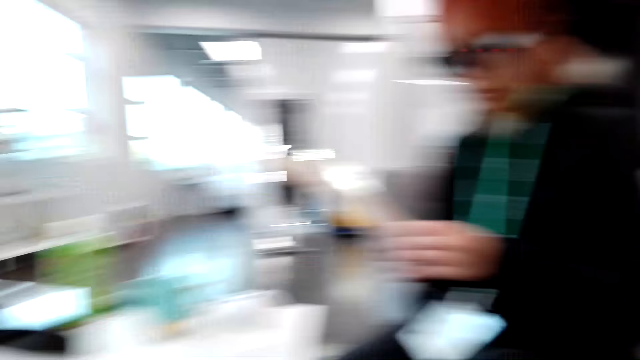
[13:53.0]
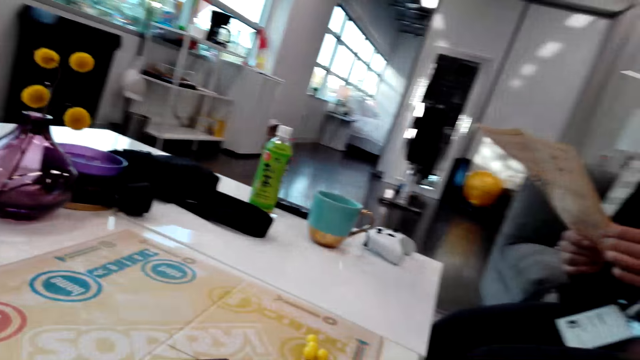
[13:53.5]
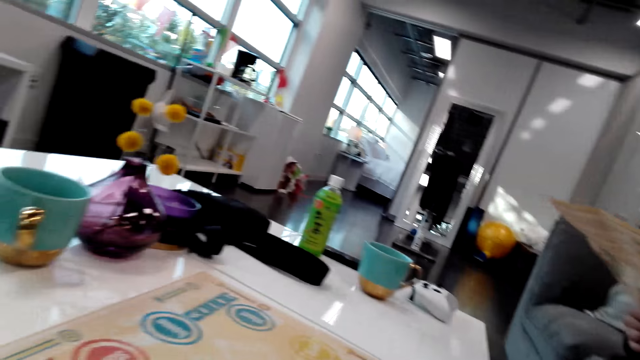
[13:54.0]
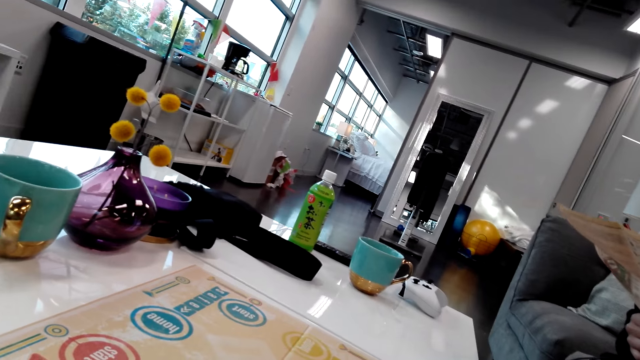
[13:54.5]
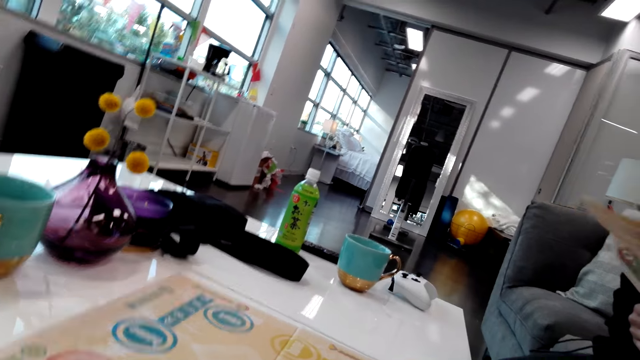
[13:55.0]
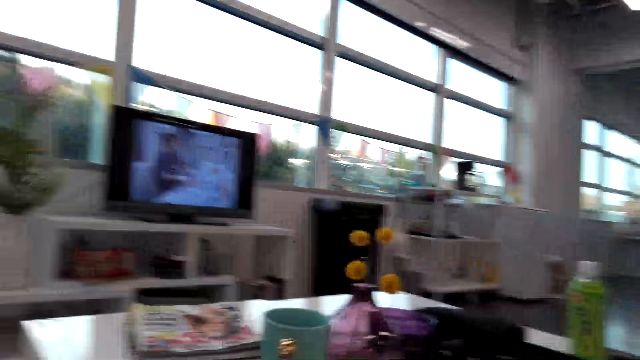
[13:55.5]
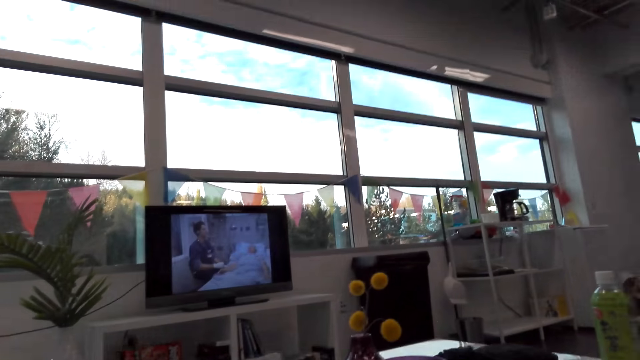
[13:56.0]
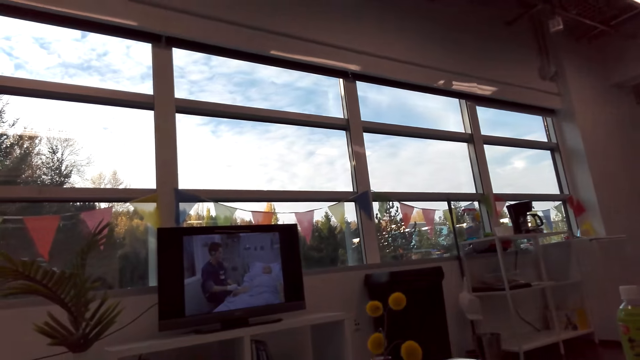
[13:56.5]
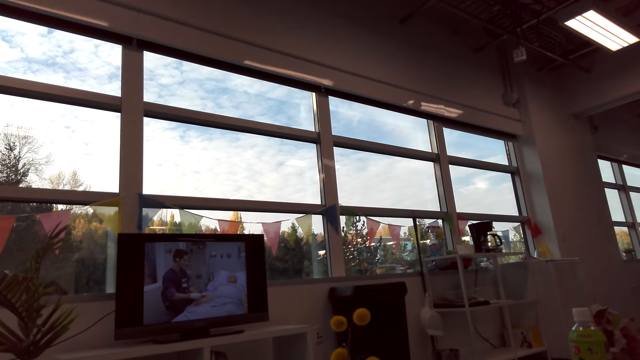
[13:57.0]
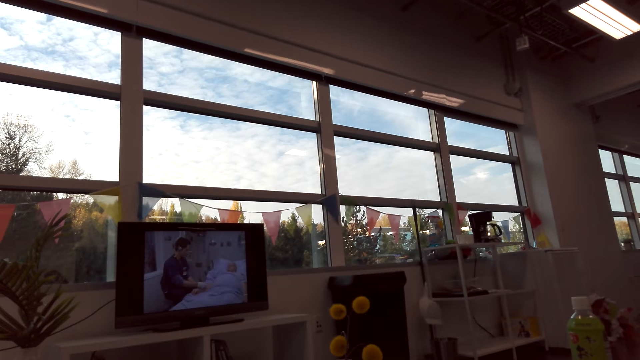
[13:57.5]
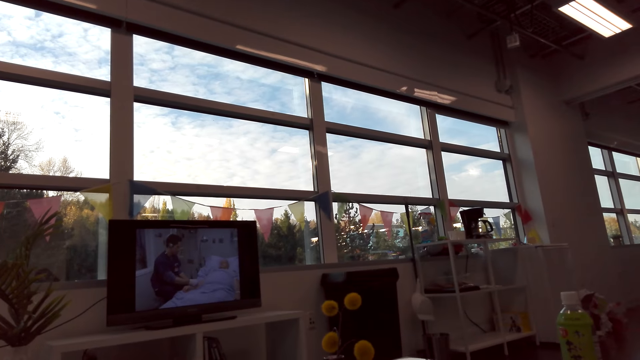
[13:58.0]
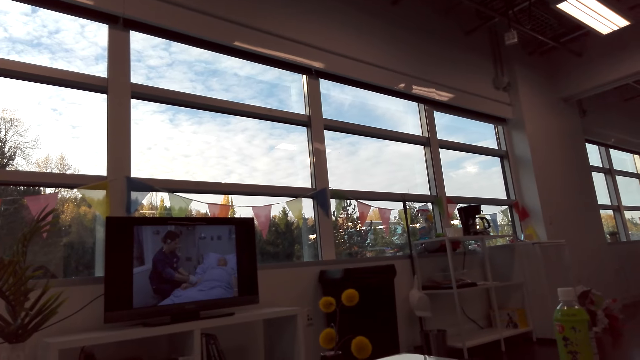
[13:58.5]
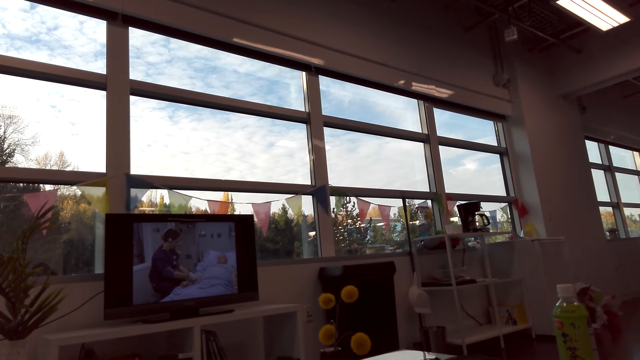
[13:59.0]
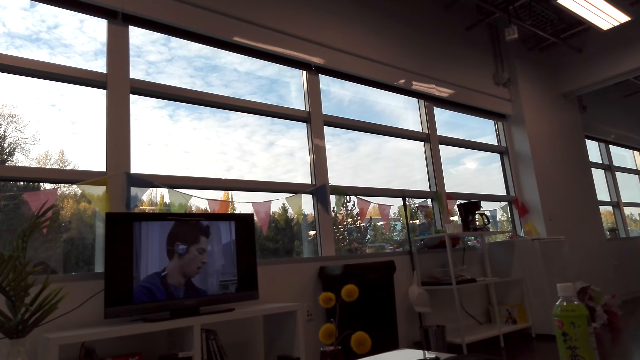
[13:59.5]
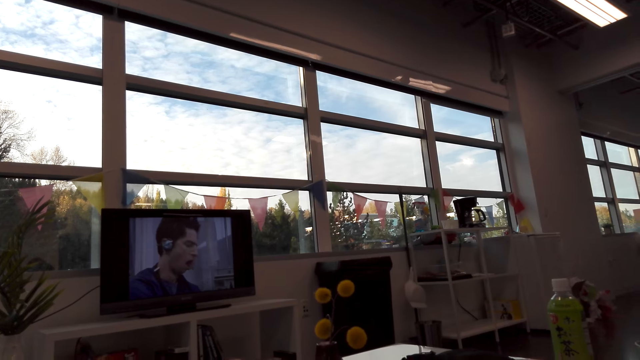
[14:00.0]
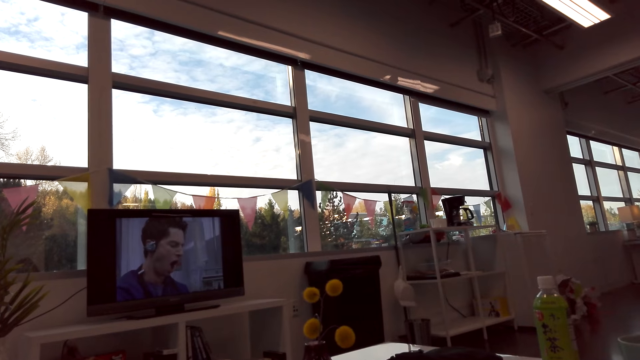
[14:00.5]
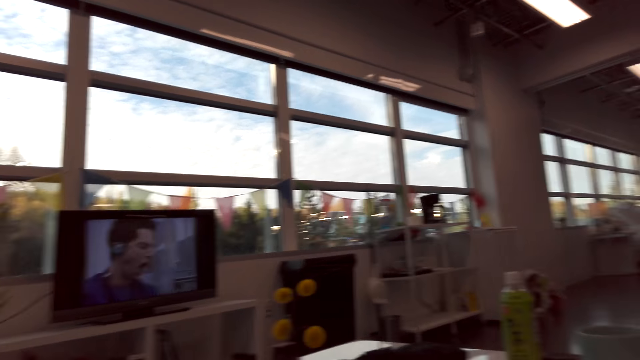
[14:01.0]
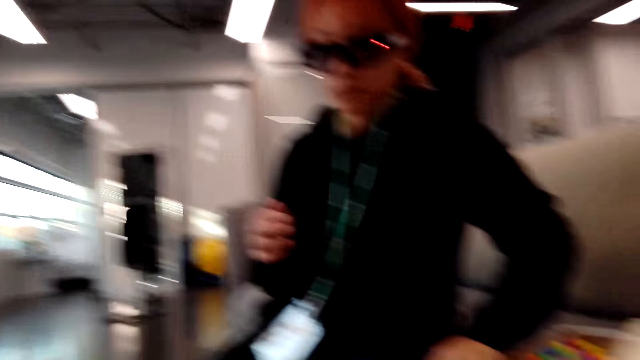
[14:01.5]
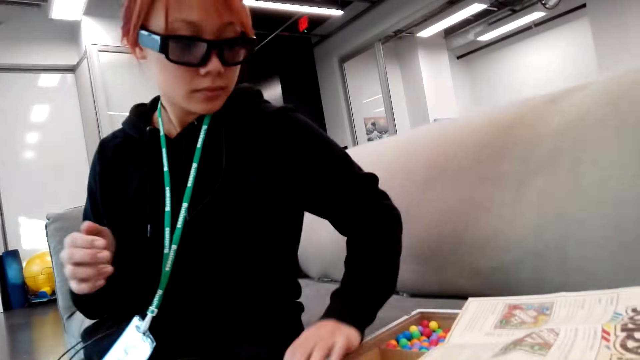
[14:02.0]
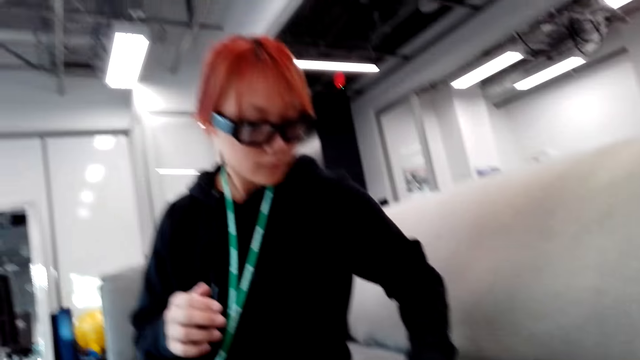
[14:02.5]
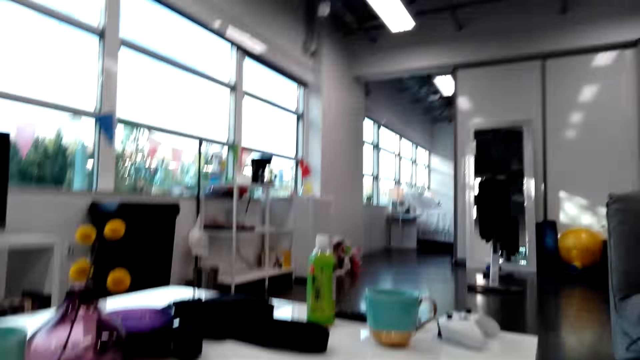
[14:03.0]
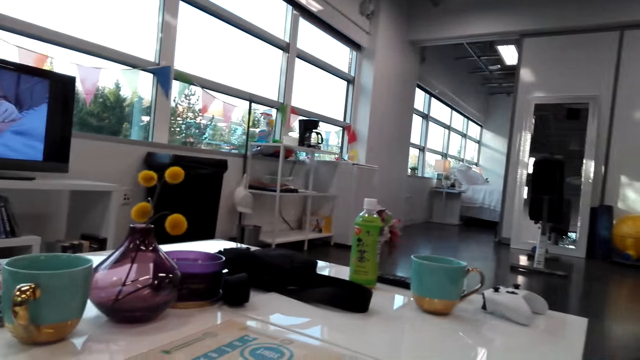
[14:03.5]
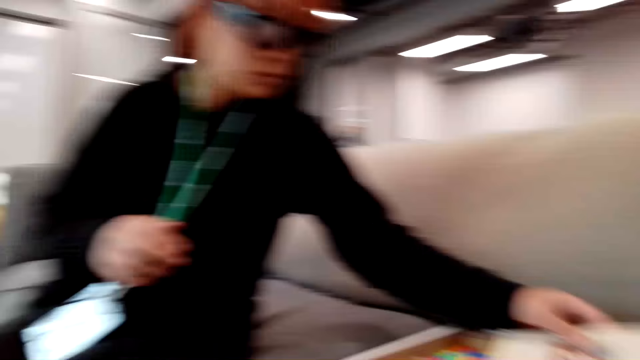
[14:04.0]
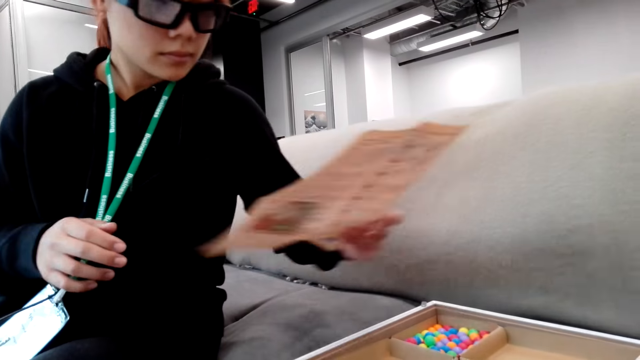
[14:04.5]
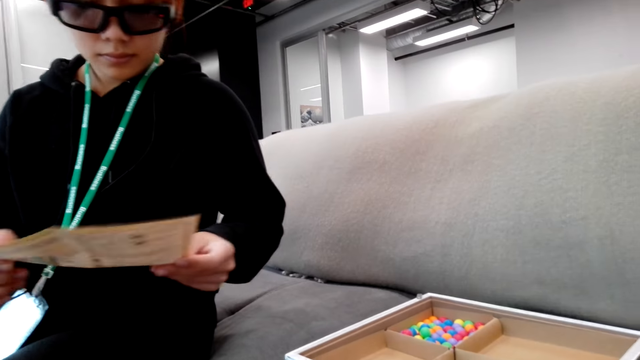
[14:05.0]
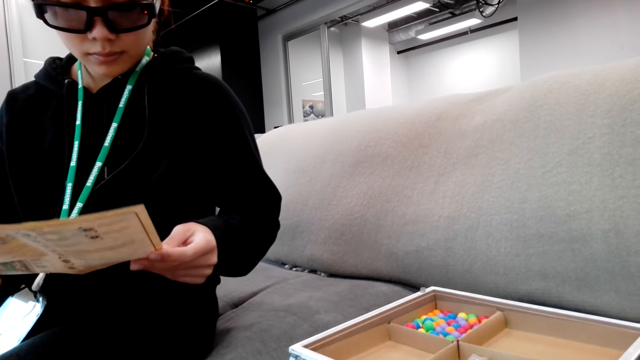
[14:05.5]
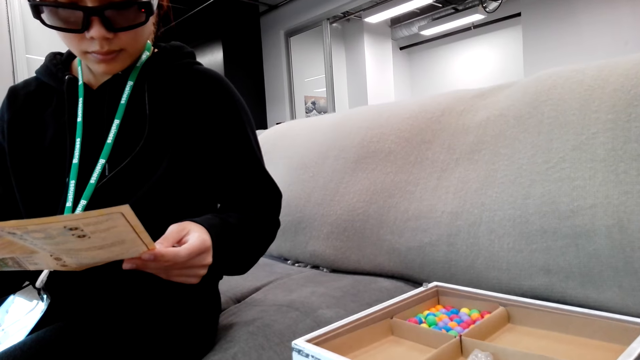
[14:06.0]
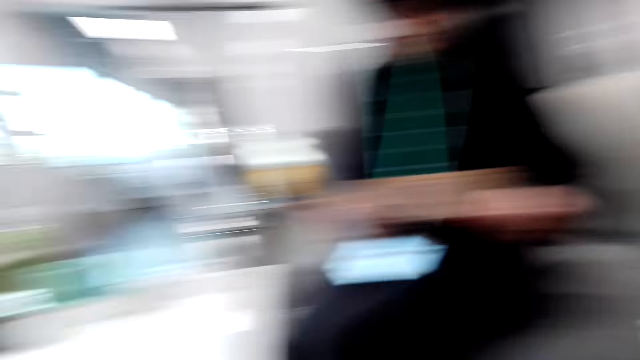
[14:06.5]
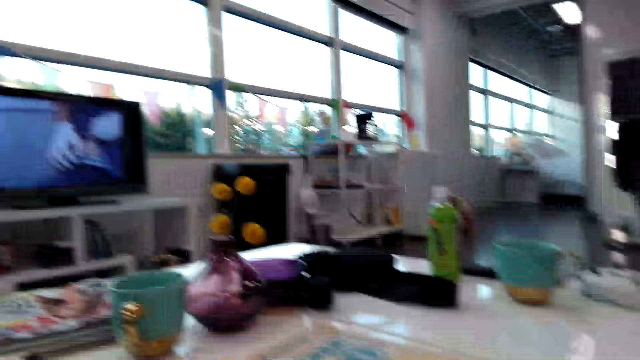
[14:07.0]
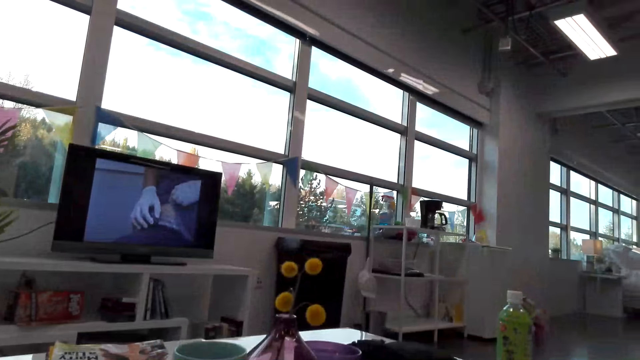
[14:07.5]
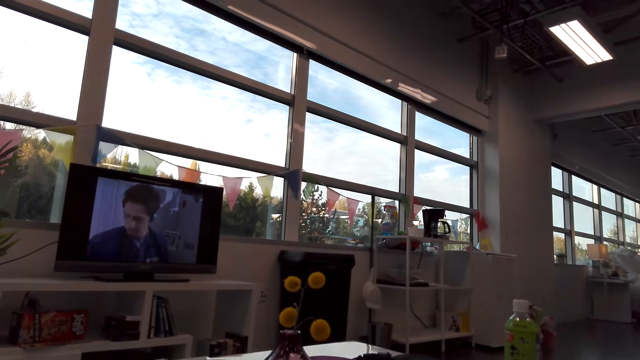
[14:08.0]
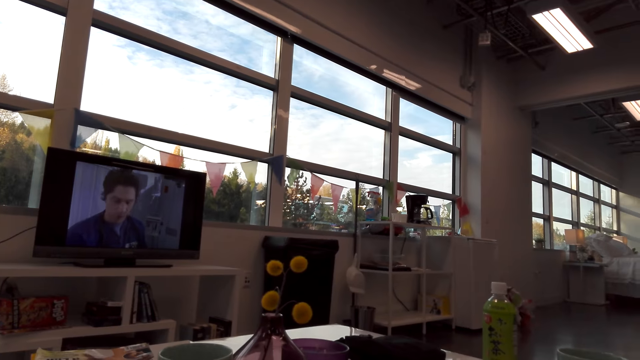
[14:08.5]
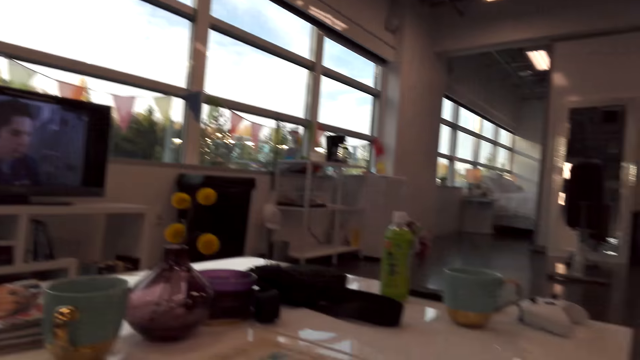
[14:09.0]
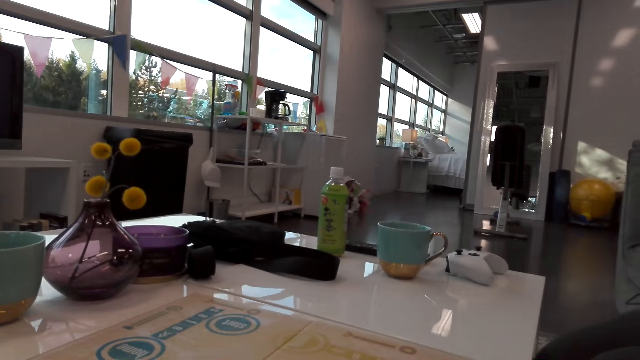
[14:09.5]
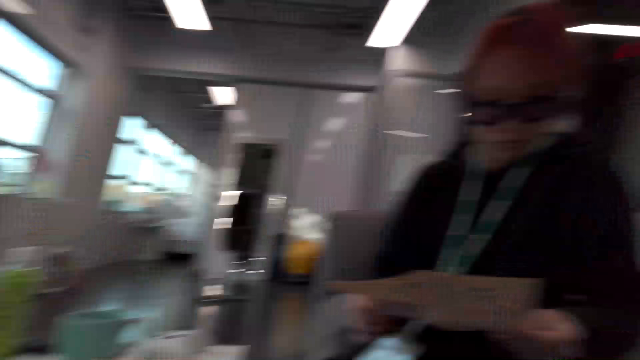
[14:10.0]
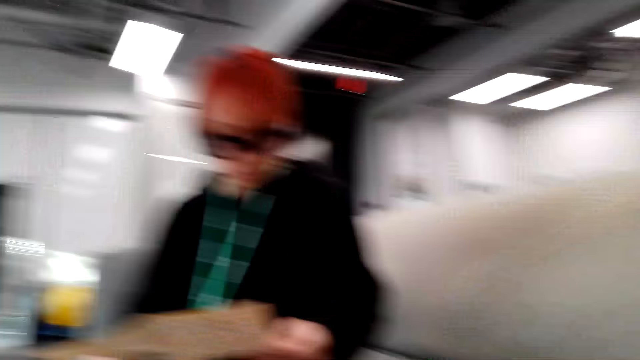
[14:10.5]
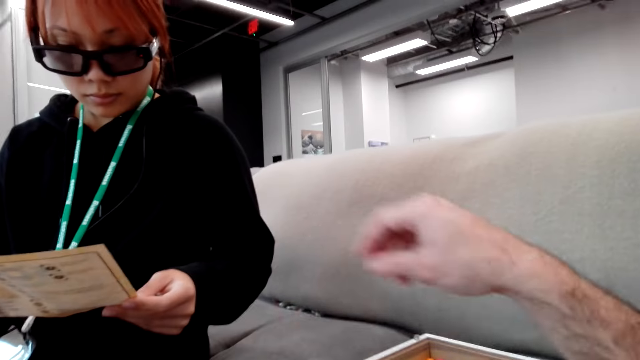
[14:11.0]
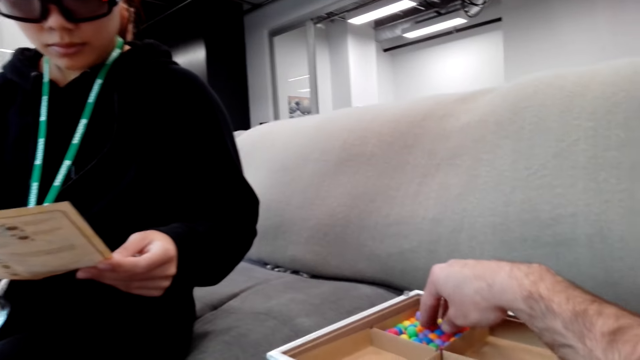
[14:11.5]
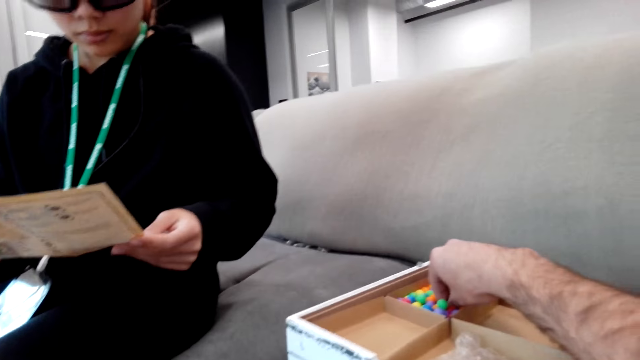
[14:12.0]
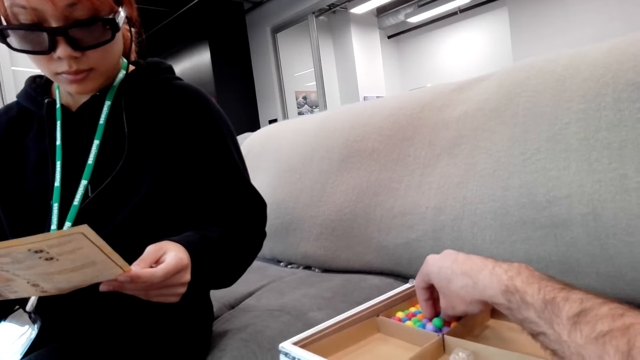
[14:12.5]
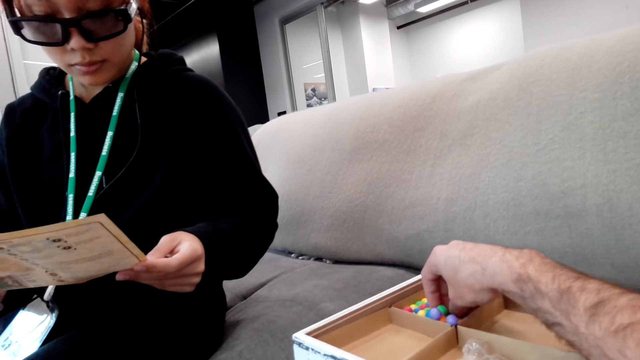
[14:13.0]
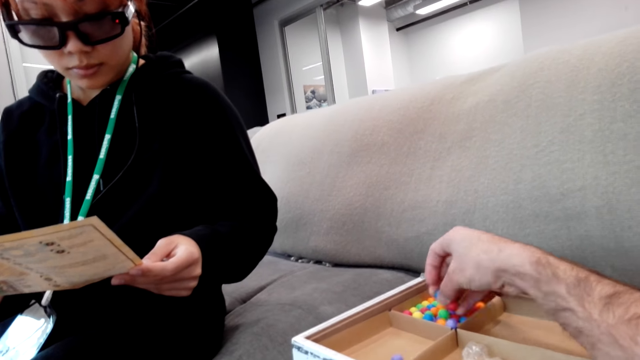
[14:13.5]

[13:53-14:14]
The camera wearer picks the game marbles or pebbles from a wooden design box. They look around. A woman reads a paper. The camera wearer puts the pebbles on the sorry game. They look around. The camera wearer and the woman stare on a TV screen. The camera wearer turns around. They look around. They look at the woman. They talk to the woman. They look around. The woman picks a paper. The woman holds the paper. The woman reads the paper. The camera wearer looks around. They talk to the woman. They pick the game marbles from the wooden design box. They talk to the woman. The woman holds the paper.
